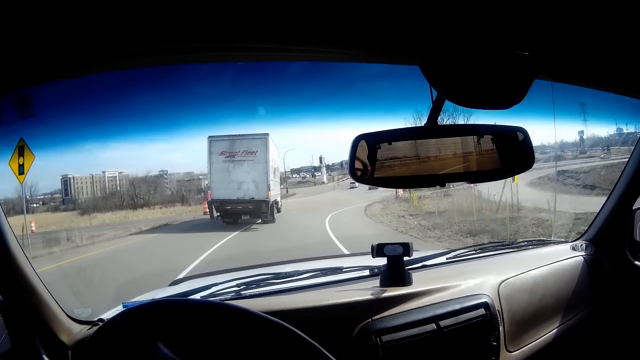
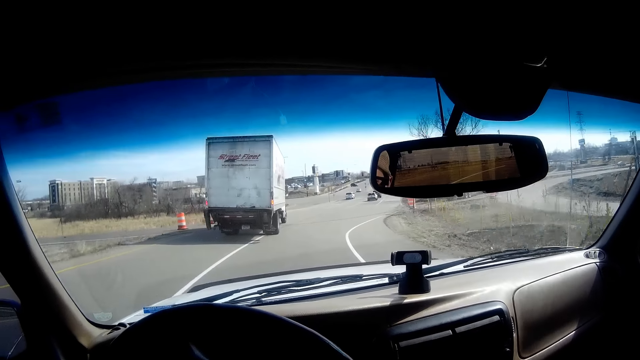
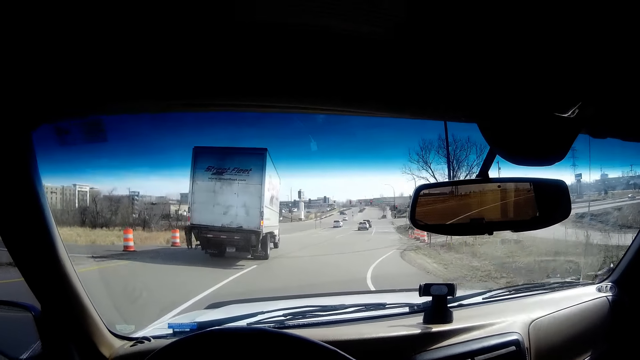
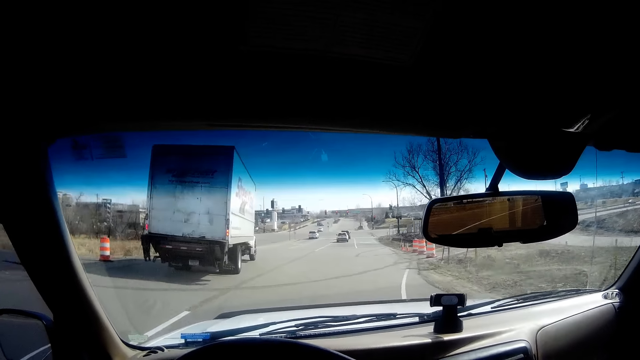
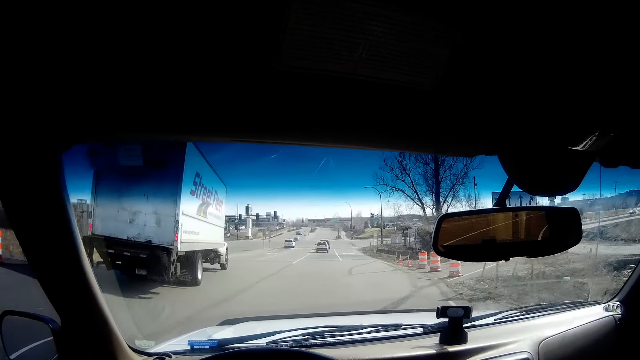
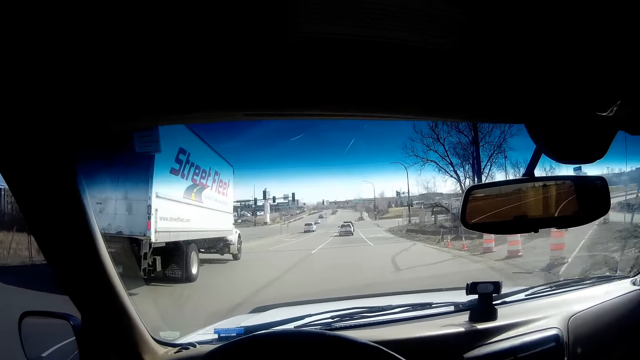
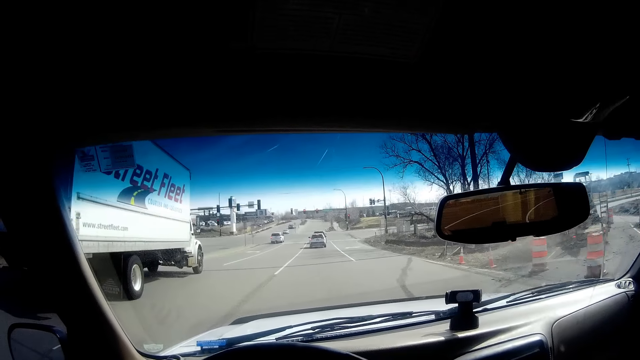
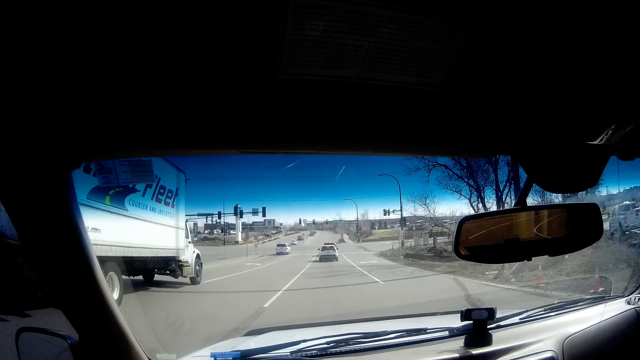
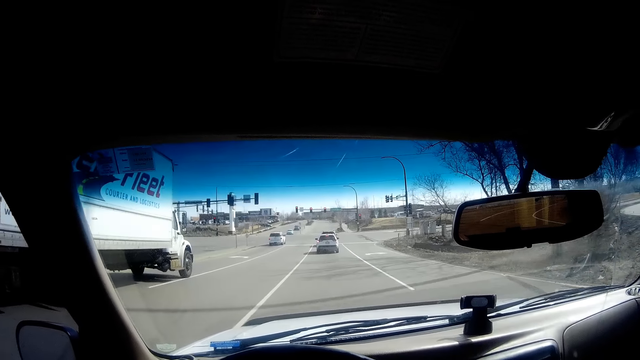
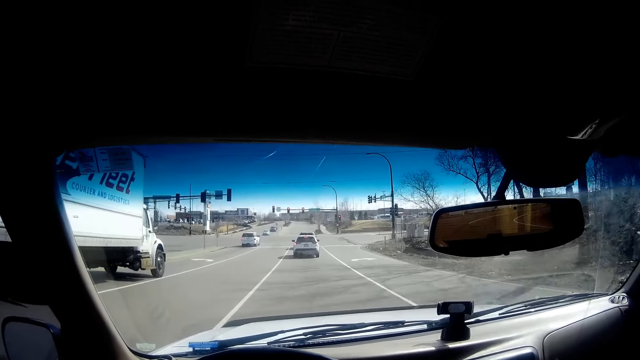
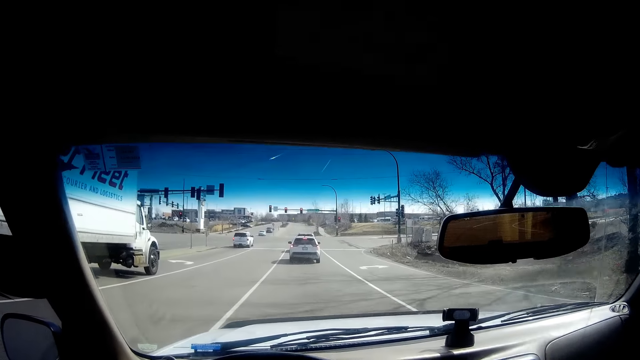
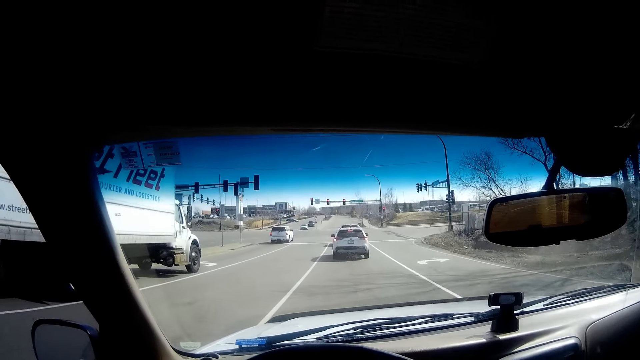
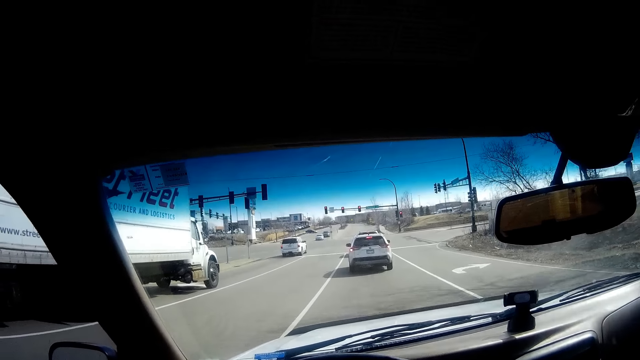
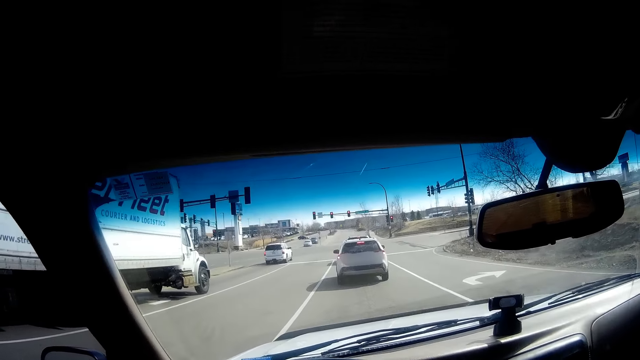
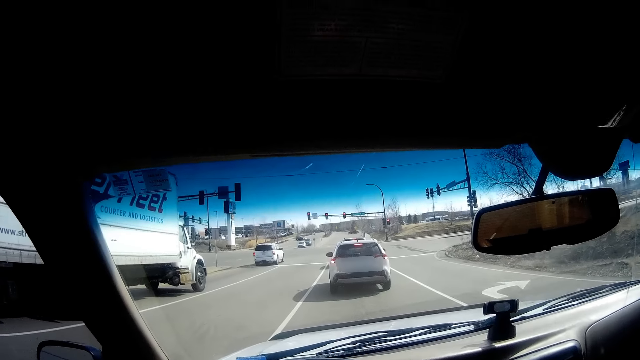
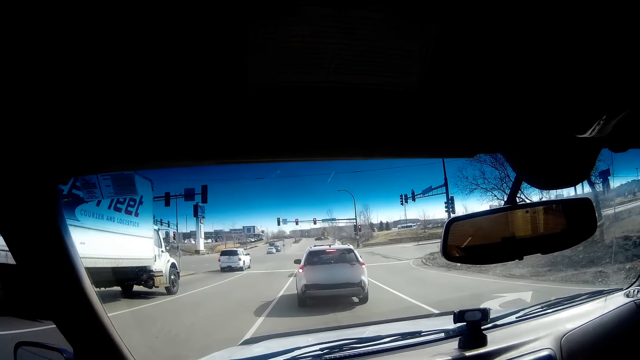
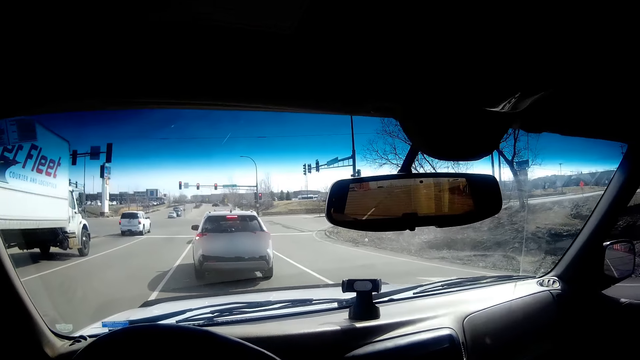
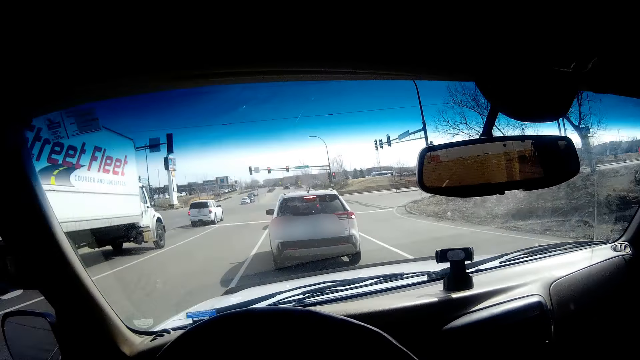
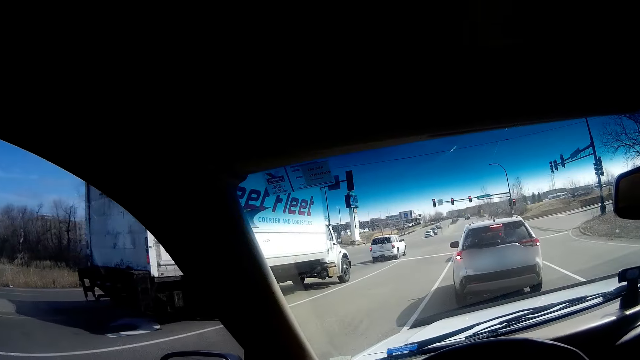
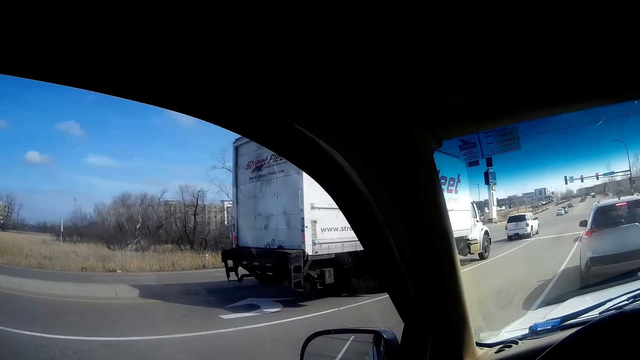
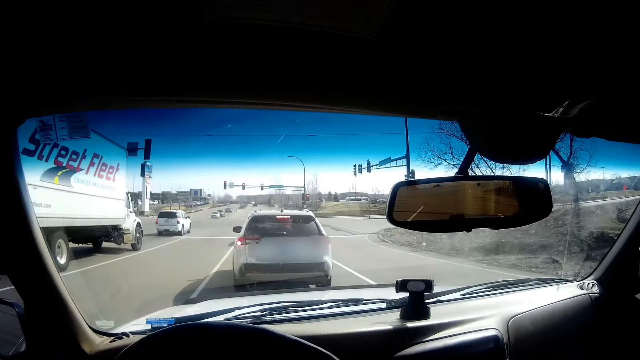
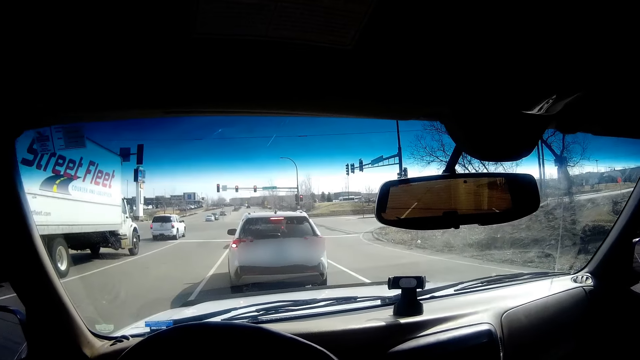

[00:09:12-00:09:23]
The camera wearer stops behind a pickup truck at a traffic light stand.

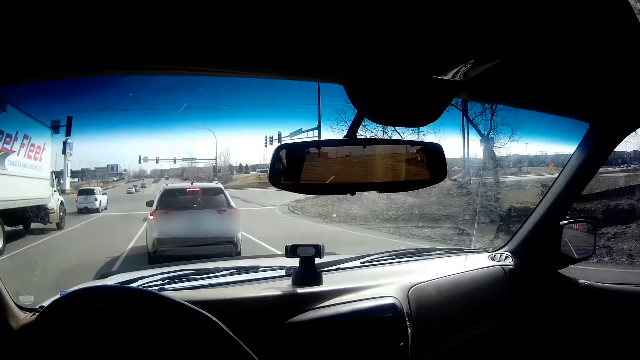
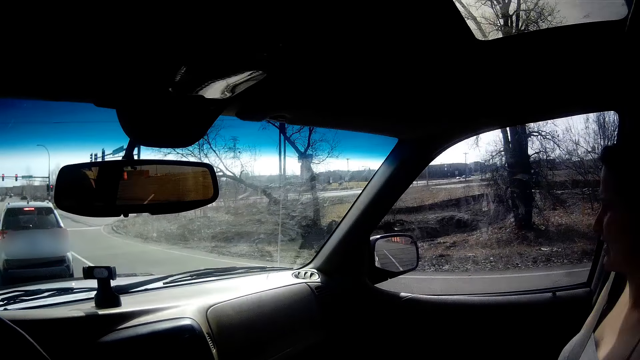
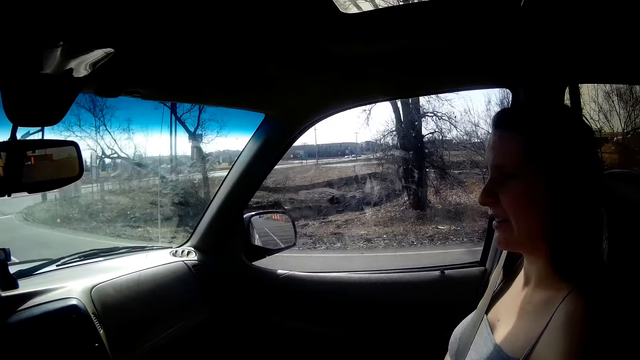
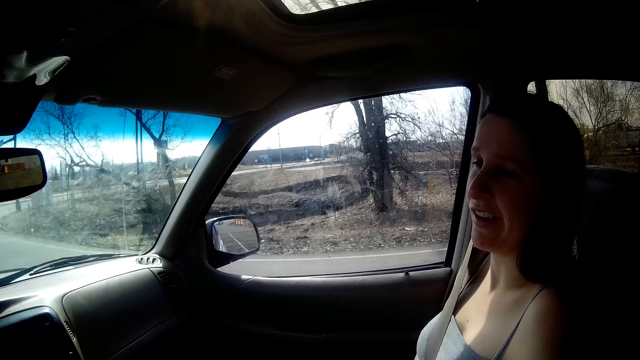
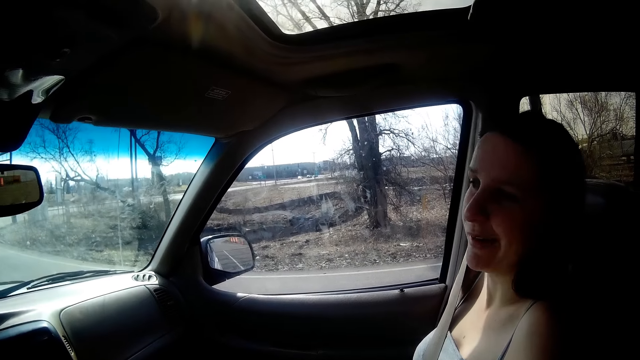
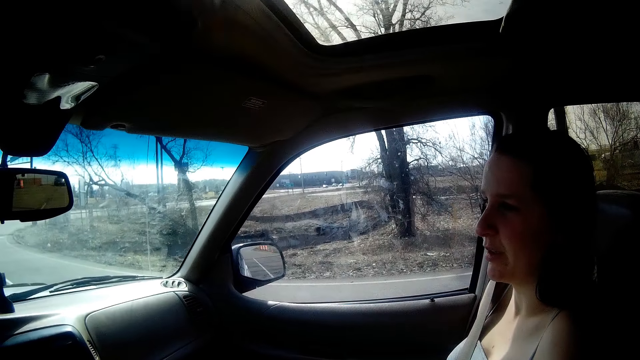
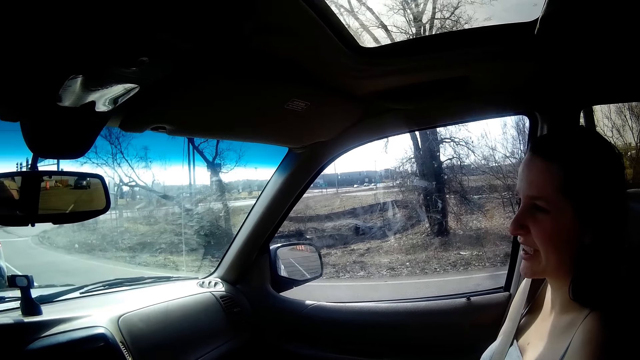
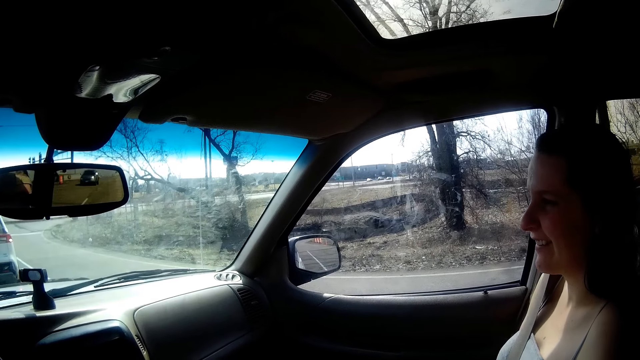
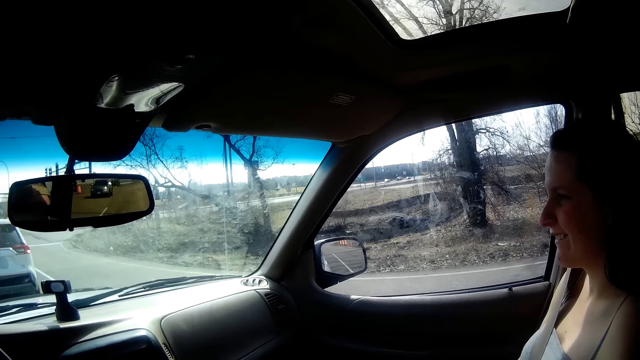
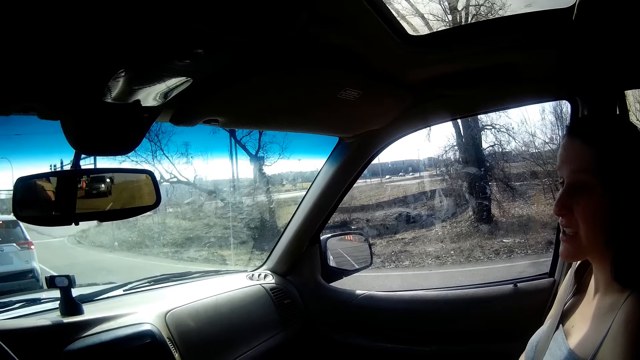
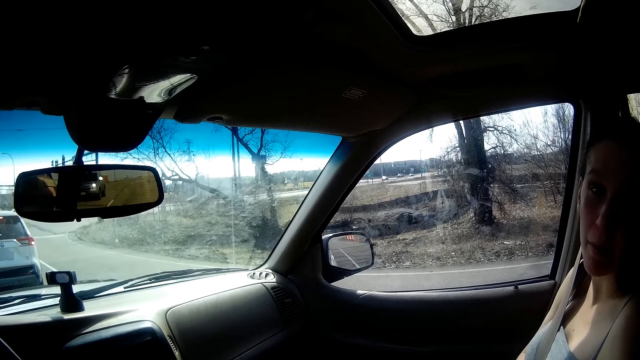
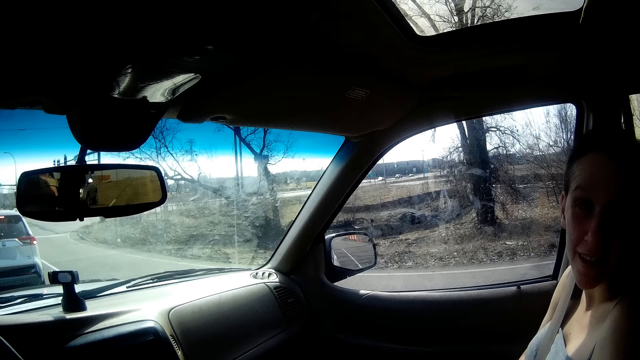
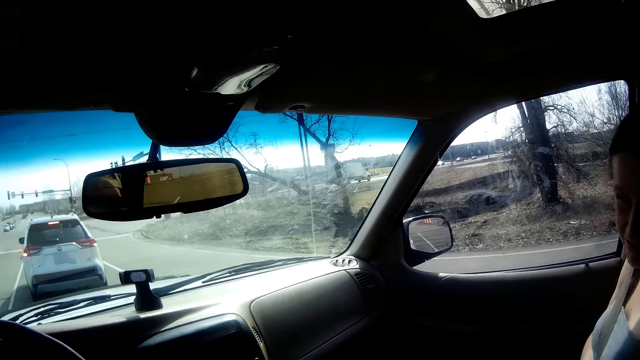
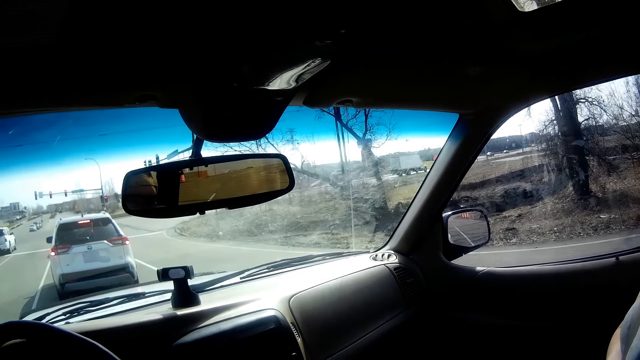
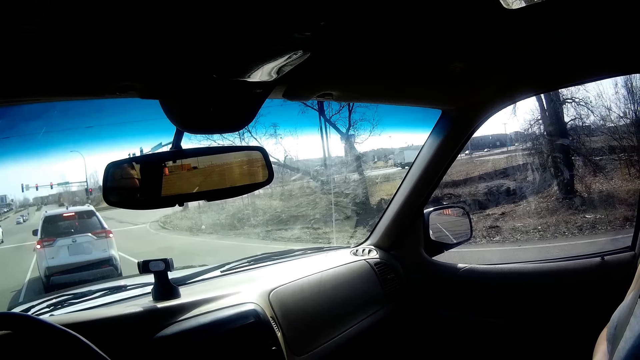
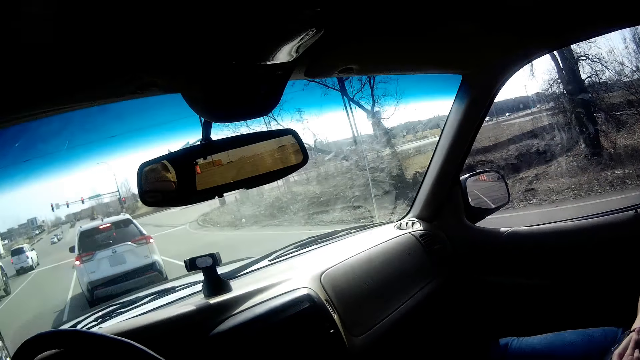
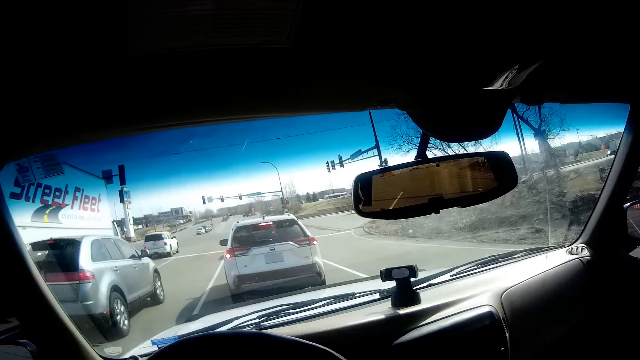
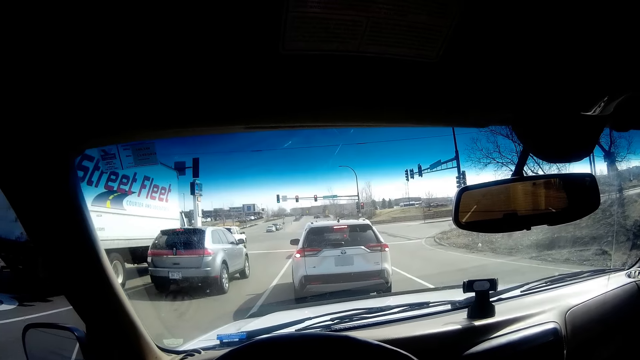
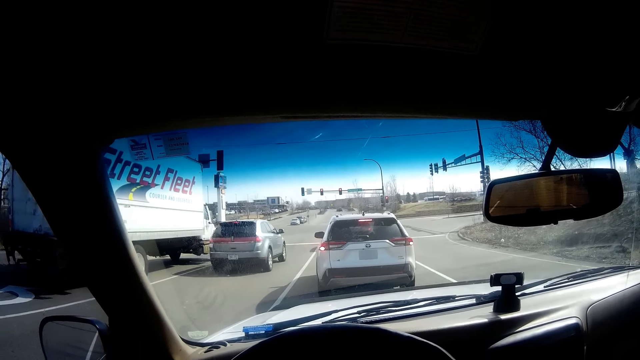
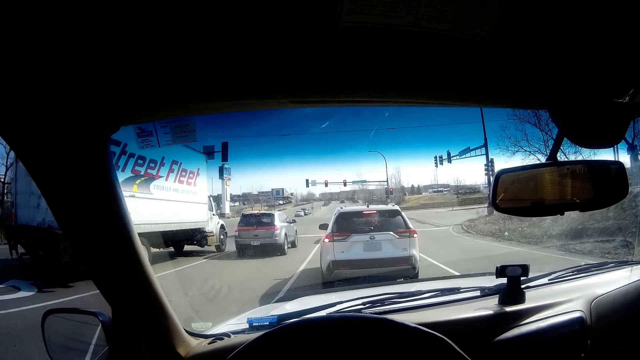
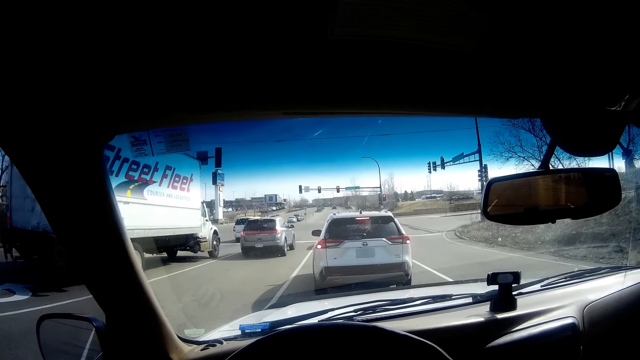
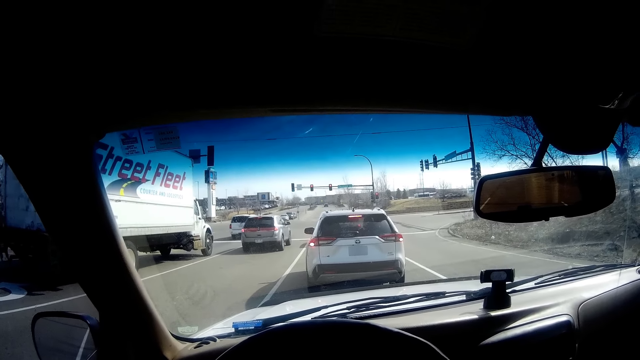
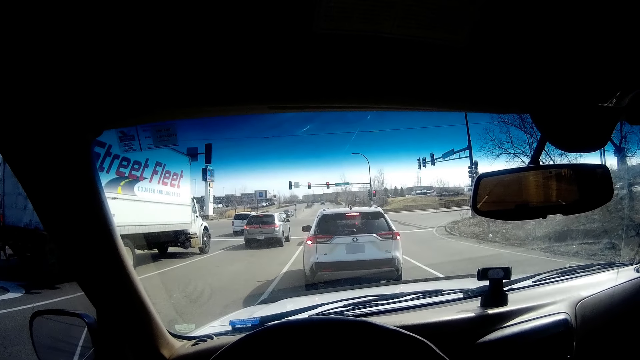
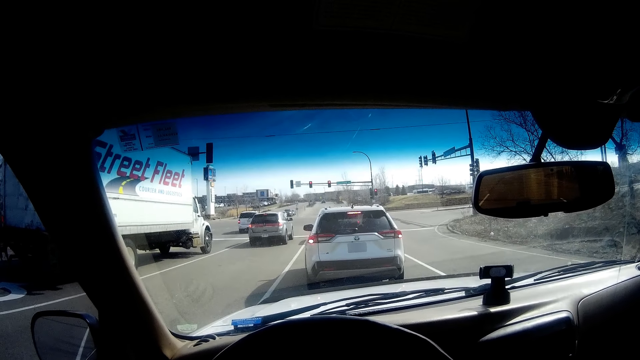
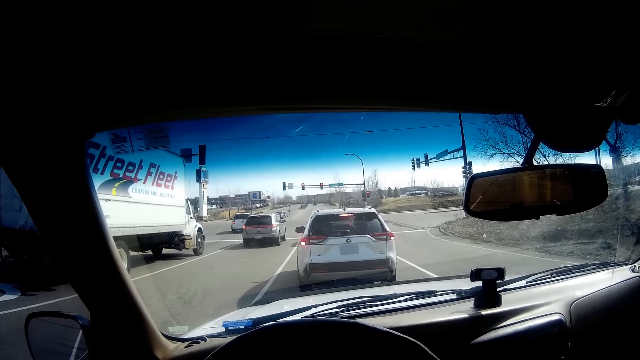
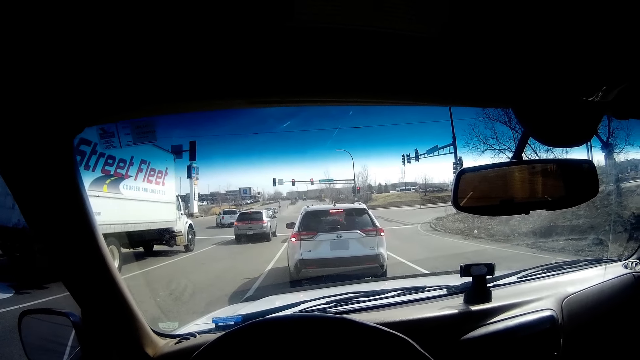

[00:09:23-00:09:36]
The camera wearer interacts with a woman at the passenger seat. The woman talks inside the car.
